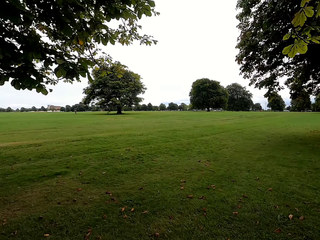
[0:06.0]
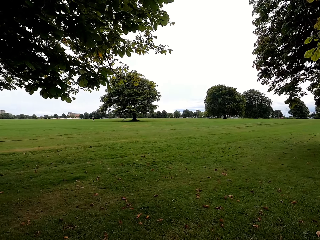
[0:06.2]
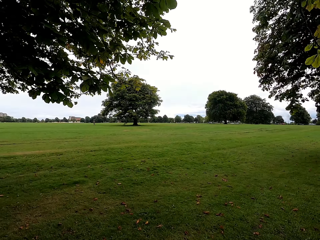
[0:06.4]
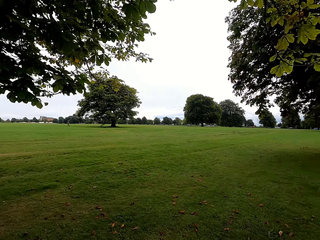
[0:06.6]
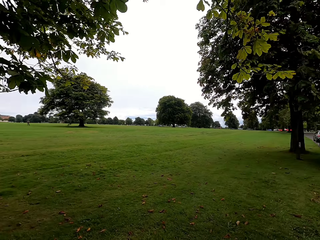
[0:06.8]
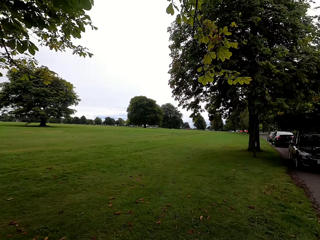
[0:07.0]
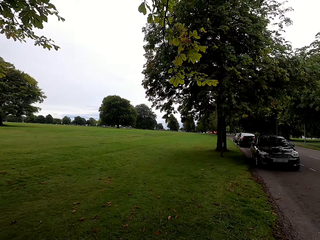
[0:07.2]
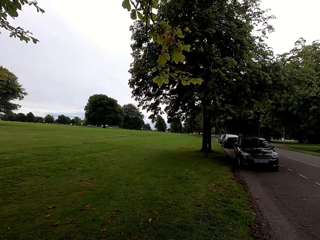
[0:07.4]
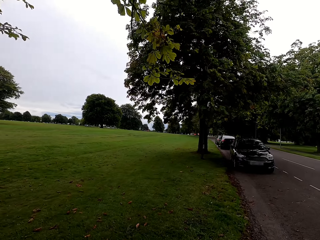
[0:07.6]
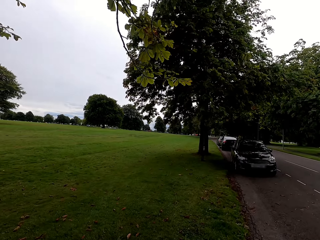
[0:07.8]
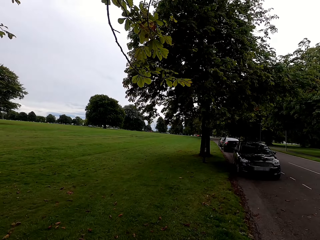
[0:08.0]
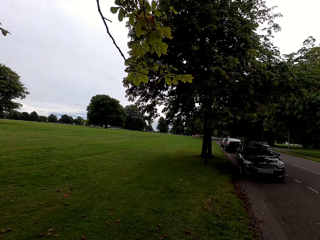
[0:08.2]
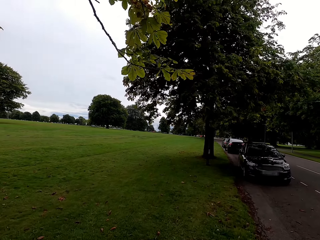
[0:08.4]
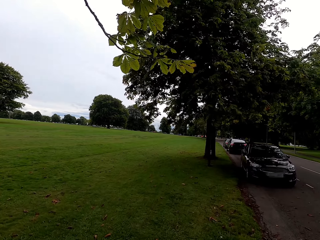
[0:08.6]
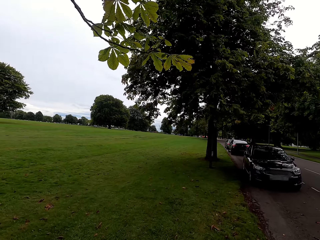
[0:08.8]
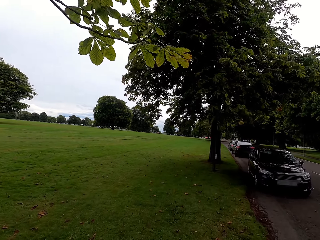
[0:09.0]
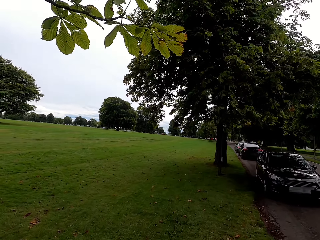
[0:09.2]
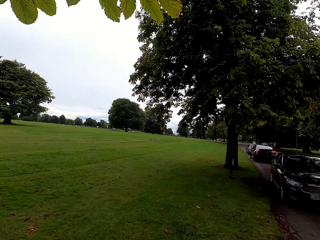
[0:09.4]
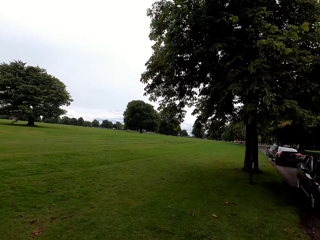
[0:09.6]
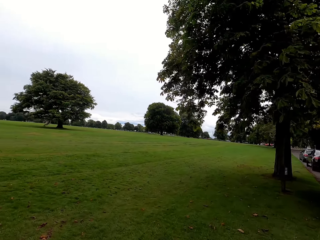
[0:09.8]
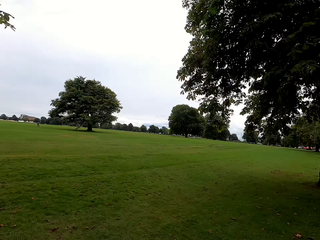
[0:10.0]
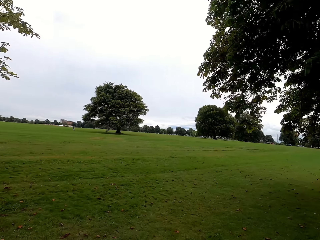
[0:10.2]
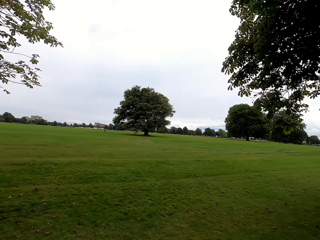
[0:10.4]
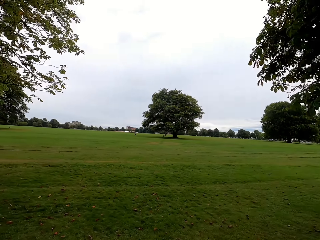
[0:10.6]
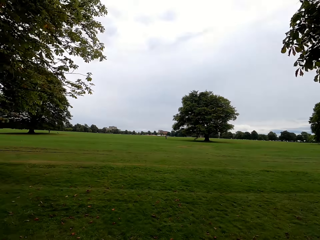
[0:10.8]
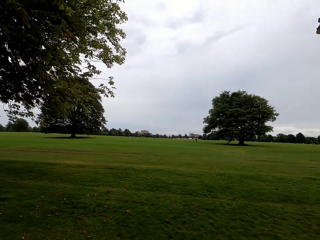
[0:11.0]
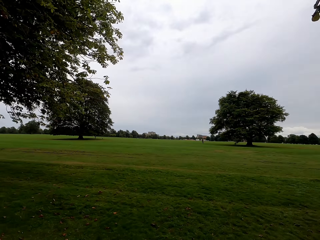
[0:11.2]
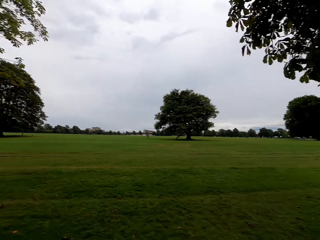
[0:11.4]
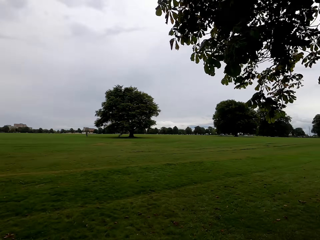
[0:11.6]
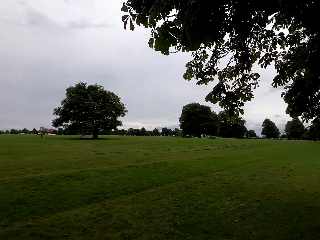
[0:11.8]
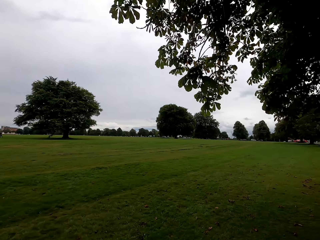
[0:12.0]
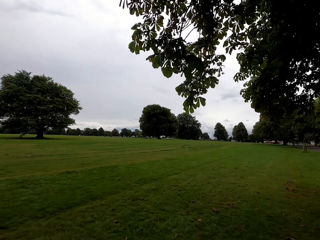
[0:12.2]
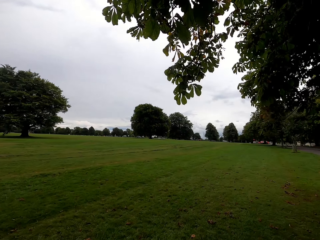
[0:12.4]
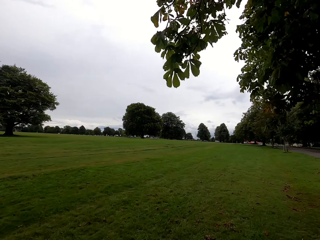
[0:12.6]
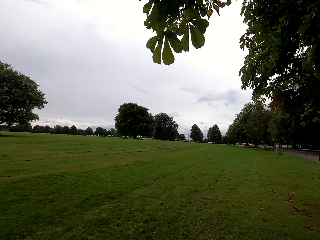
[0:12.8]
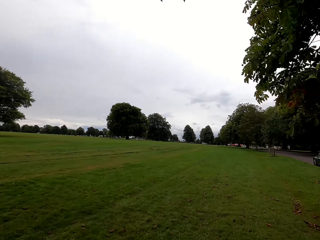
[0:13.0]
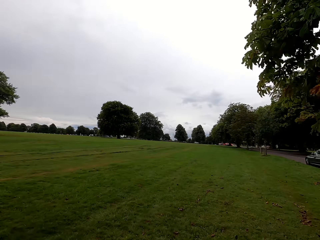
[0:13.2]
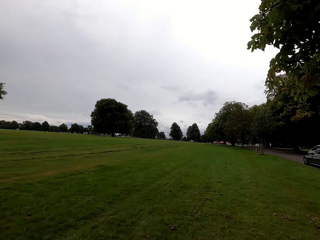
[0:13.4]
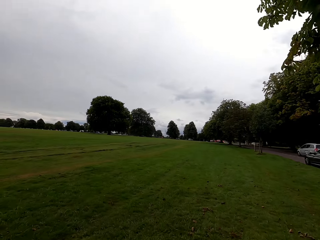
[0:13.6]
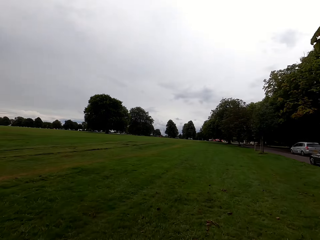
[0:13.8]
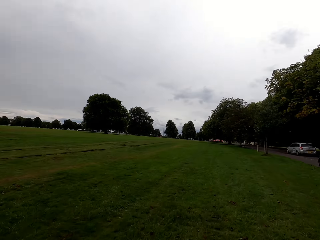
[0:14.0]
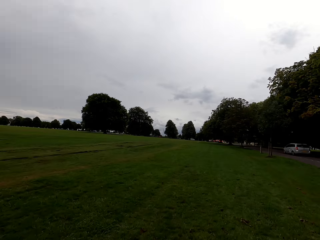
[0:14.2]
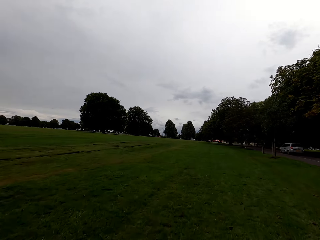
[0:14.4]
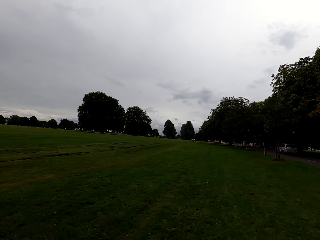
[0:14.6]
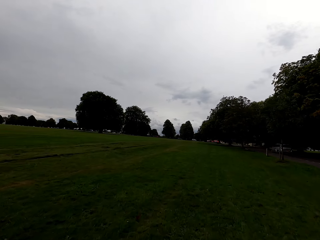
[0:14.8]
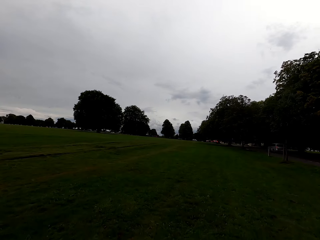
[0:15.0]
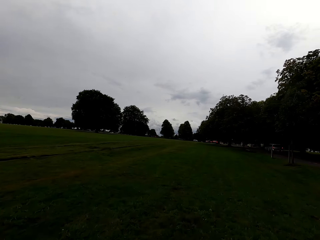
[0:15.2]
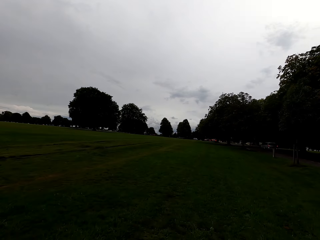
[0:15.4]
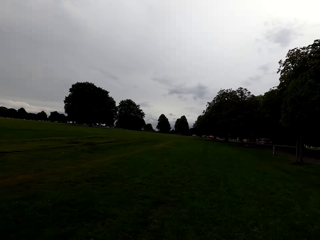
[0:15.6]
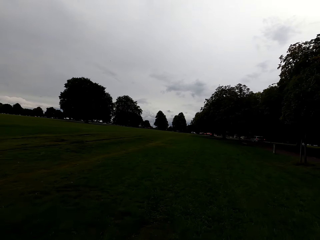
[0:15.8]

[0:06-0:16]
The camera wearer rides a bike on the field. They look around. They ride the bike on the field.

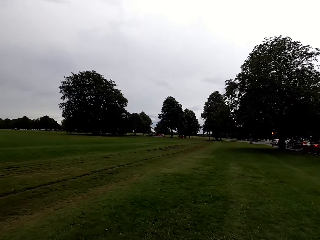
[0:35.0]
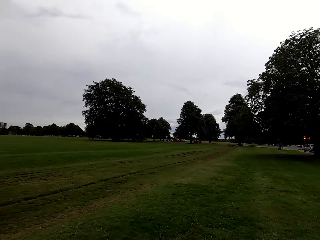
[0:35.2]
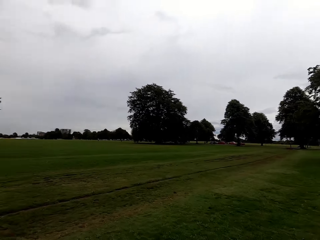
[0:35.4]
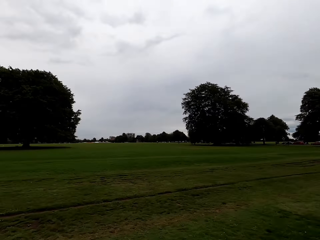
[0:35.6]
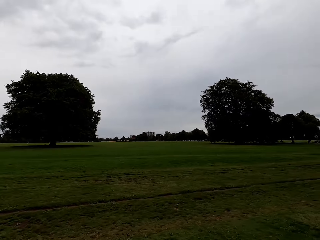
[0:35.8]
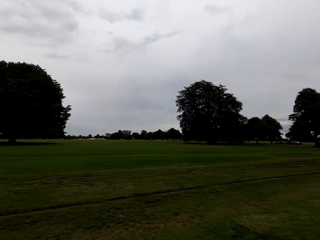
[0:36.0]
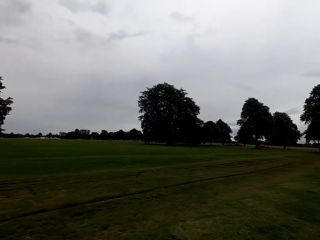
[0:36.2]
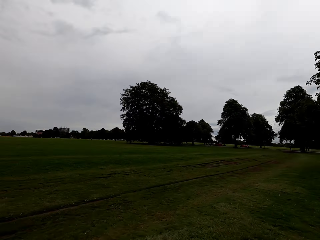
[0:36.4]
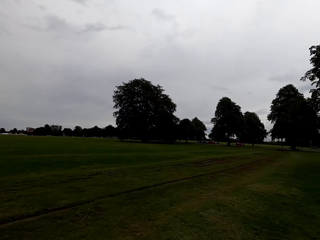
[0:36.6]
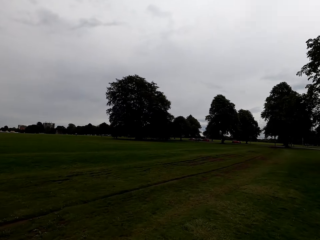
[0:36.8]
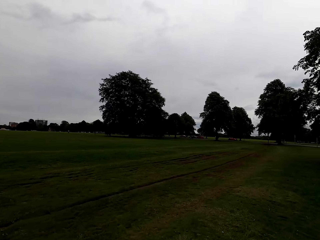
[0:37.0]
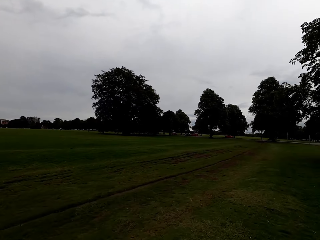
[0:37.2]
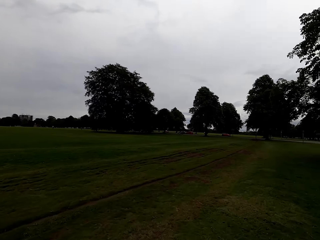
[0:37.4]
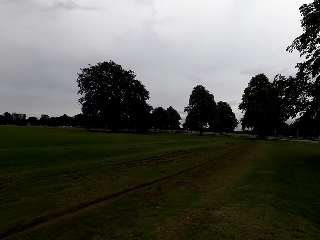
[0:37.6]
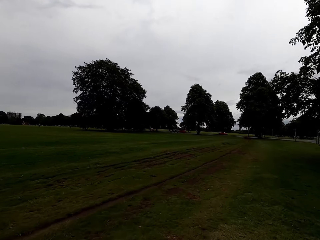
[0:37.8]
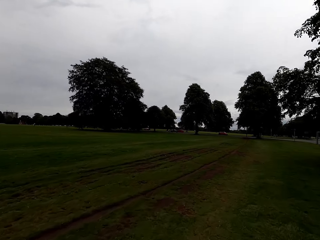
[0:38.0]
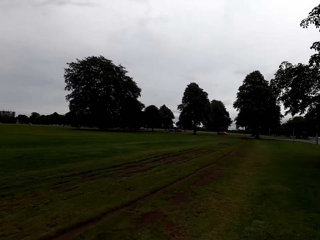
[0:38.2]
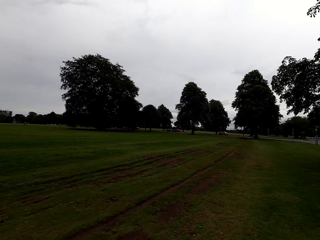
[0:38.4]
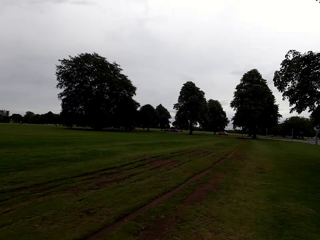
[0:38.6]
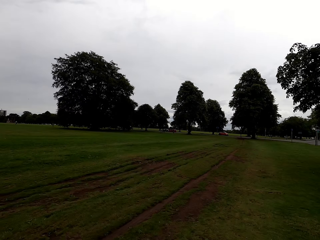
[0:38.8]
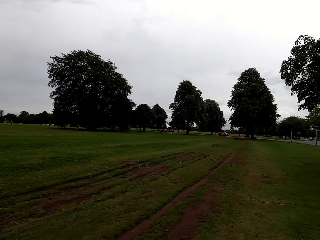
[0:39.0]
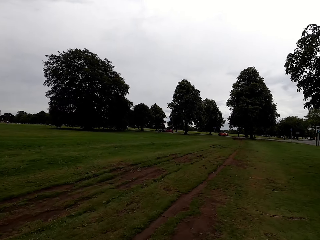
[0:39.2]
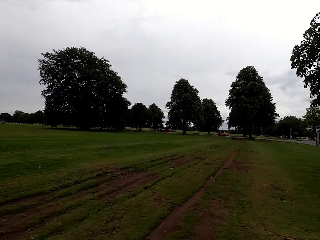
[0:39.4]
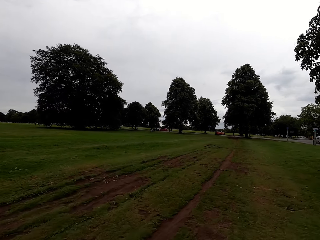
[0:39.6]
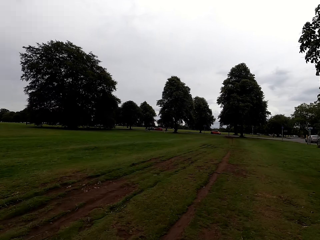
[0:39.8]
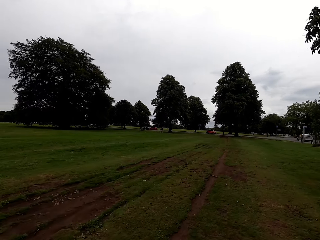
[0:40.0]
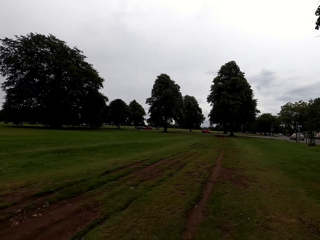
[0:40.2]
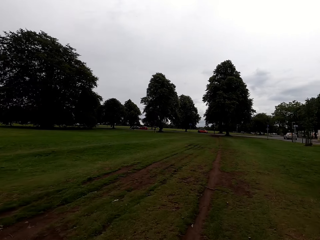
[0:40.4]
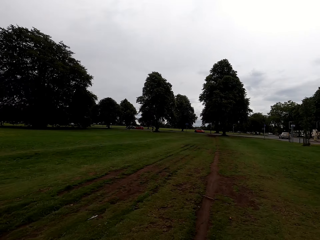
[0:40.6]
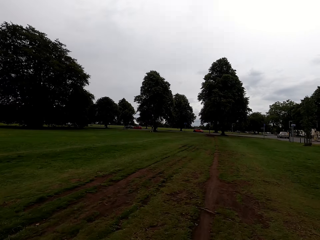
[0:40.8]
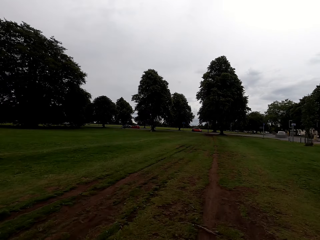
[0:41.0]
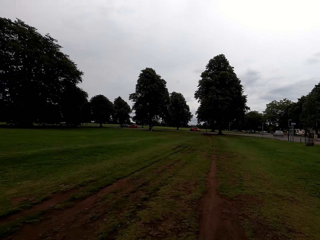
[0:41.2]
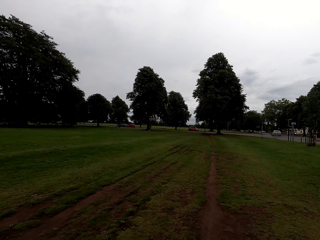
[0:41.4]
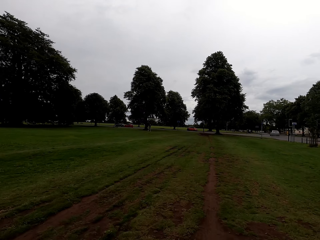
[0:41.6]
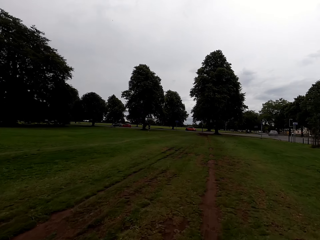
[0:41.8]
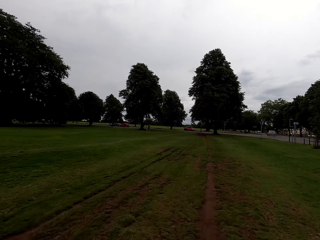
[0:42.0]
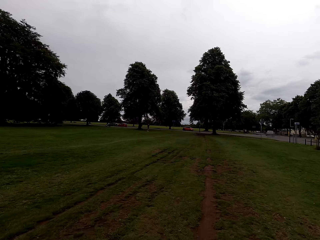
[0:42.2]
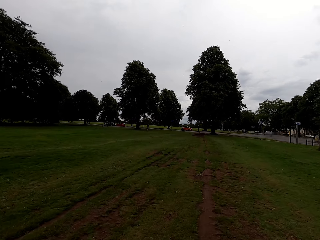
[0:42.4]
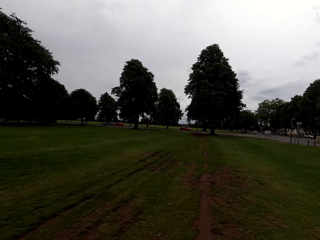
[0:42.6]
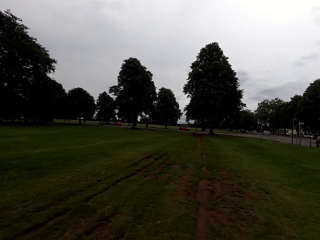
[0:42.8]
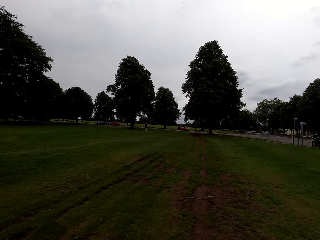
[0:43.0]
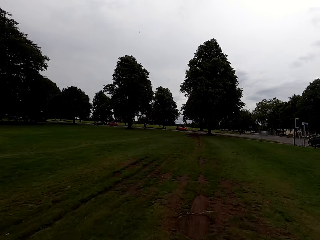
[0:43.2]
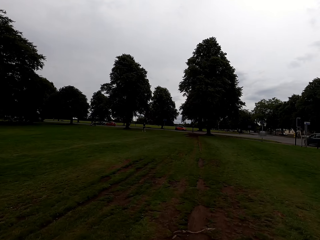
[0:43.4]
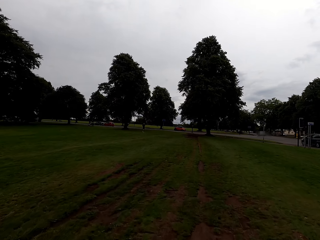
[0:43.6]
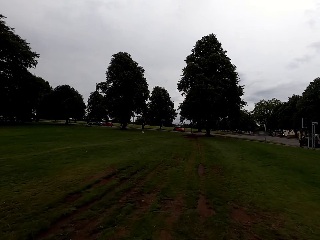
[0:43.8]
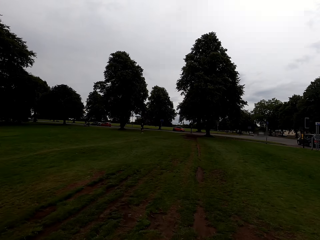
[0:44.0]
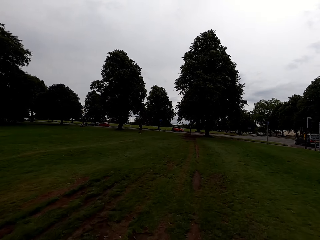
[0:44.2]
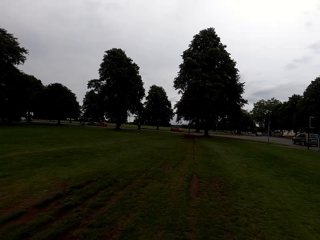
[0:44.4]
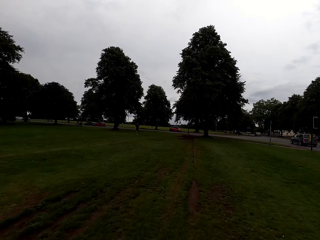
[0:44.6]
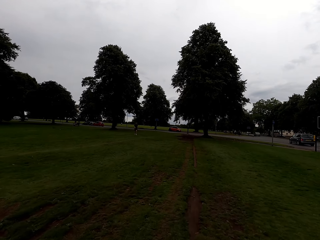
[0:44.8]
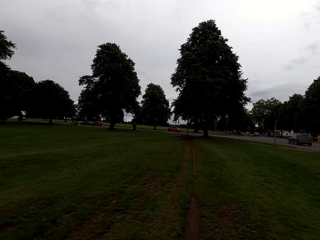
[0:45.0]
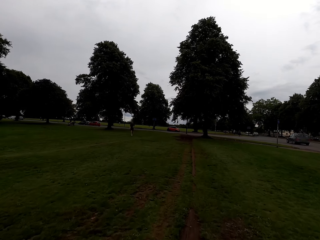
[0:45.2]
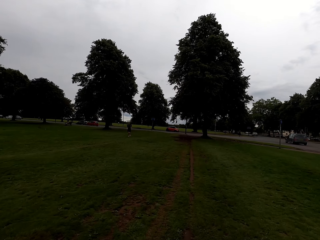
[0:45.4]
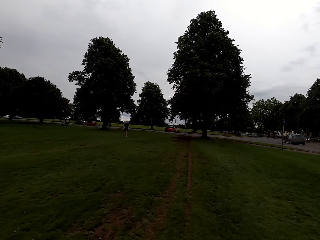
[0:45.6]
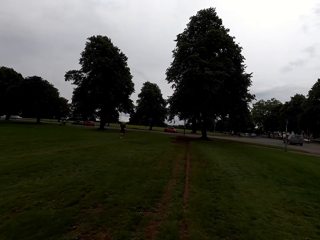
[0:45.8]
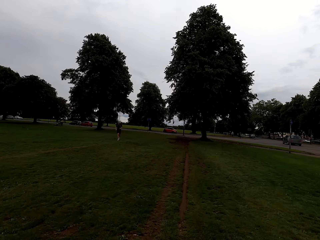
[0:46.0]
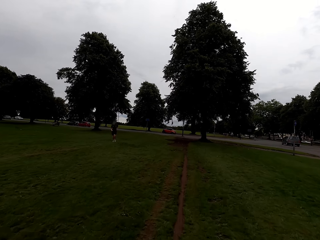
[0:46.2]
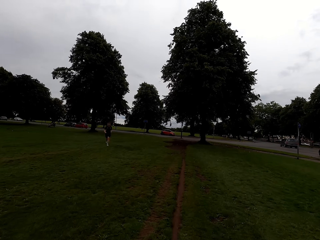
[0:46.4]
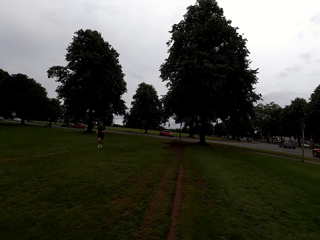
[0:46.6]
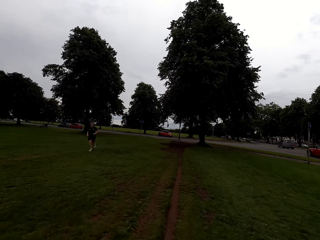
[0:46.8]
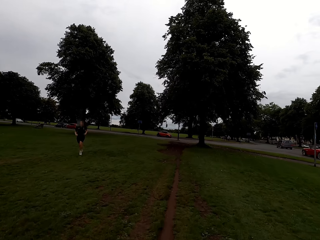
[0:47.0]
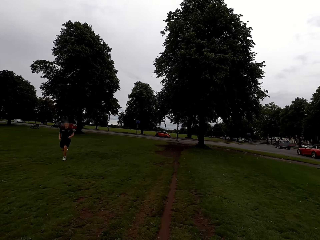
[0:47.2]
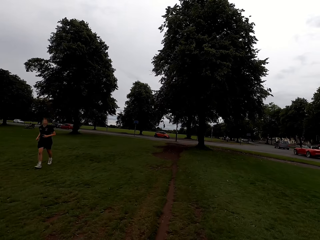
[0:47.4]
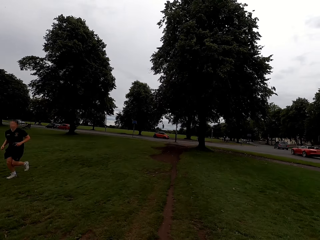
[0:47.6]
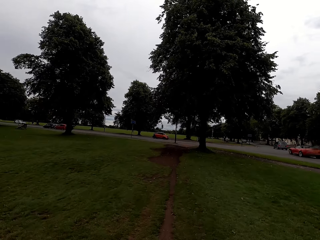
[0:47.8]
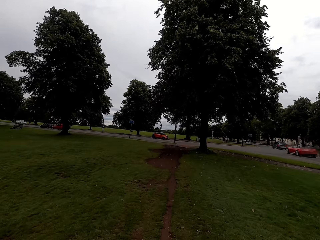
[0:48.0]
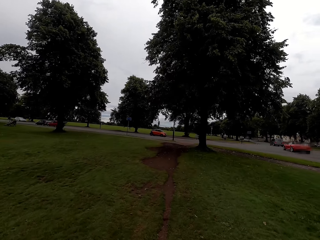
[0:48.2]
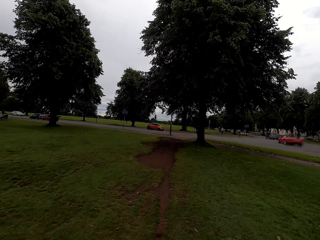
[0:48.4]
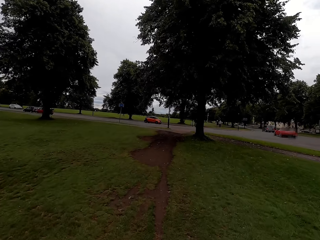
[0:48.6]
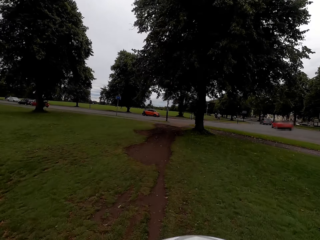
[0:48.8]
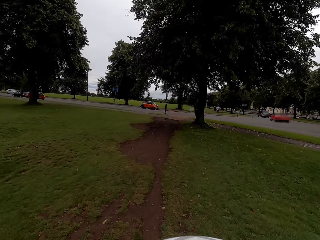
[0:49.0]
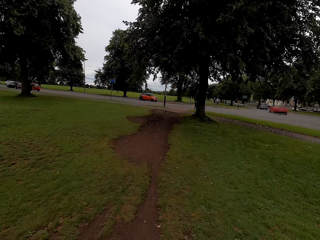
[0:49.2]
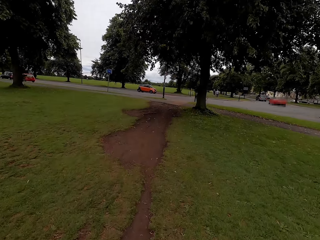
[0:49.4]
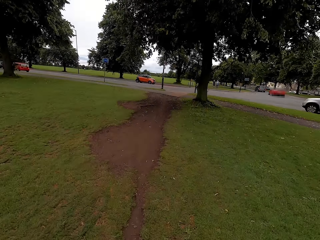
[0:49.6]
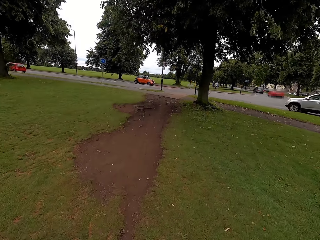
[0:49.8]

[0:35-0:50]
The camera wearer rides a bike on the field. They look around.
